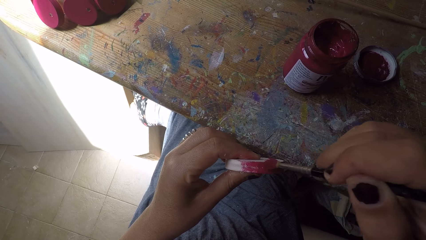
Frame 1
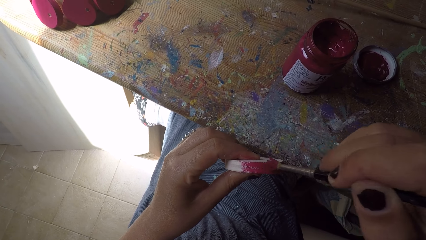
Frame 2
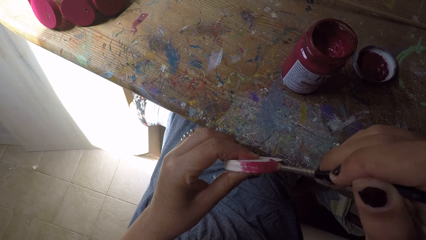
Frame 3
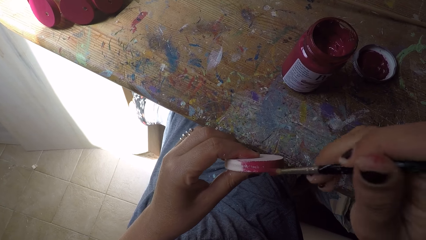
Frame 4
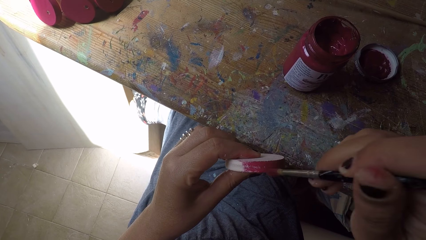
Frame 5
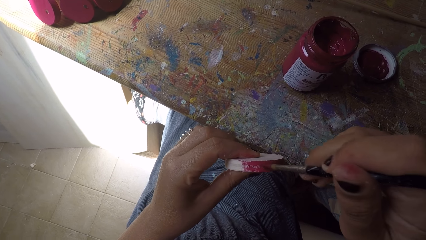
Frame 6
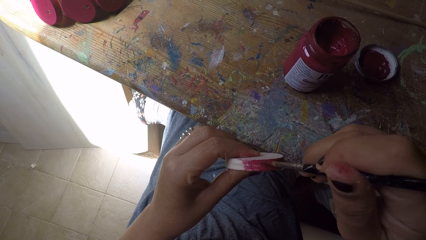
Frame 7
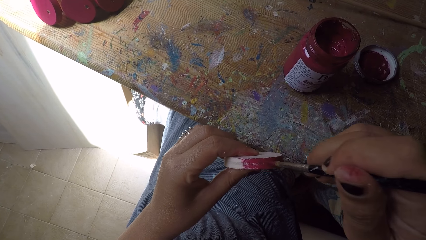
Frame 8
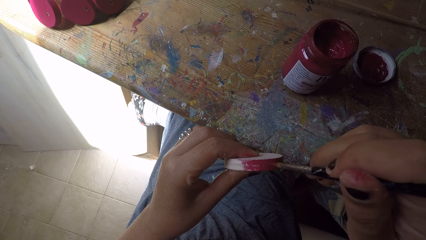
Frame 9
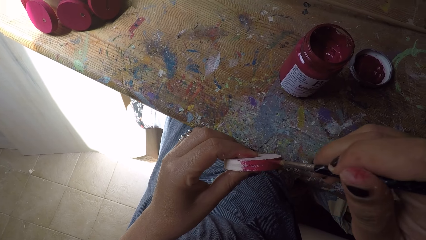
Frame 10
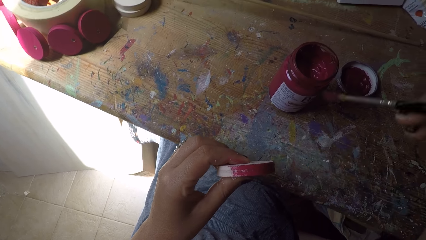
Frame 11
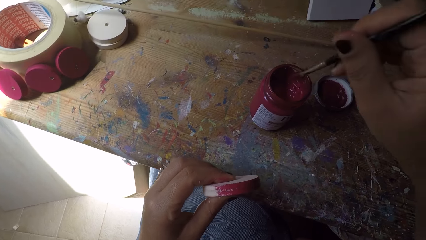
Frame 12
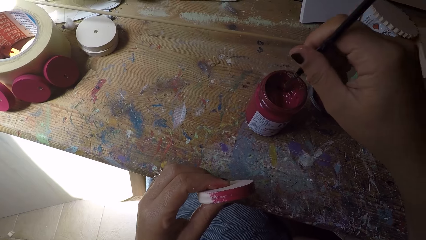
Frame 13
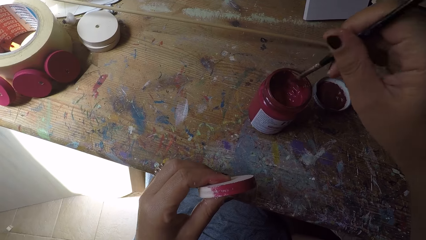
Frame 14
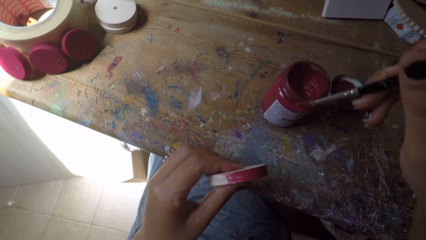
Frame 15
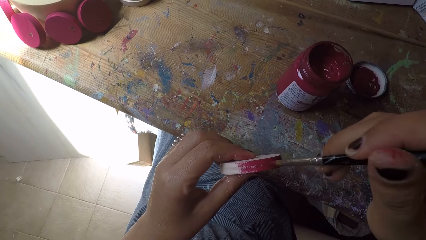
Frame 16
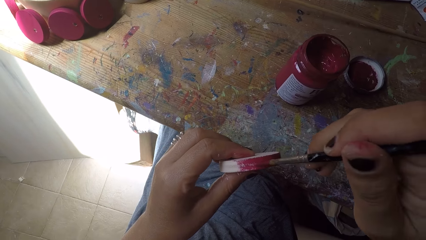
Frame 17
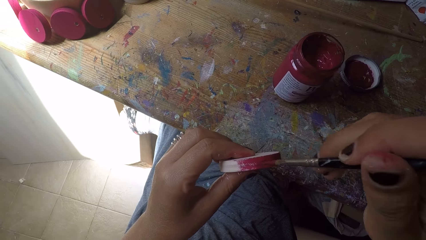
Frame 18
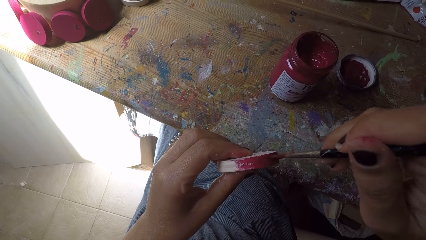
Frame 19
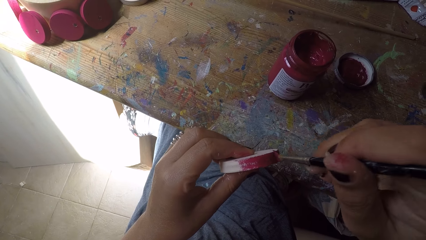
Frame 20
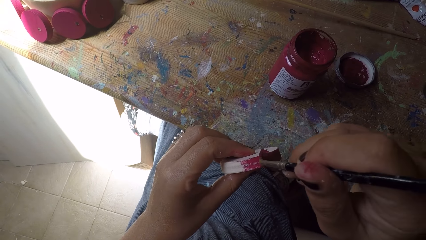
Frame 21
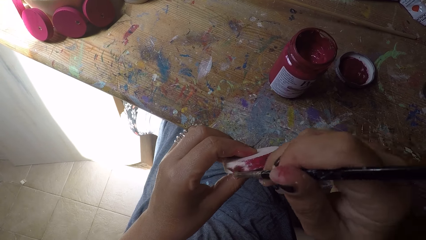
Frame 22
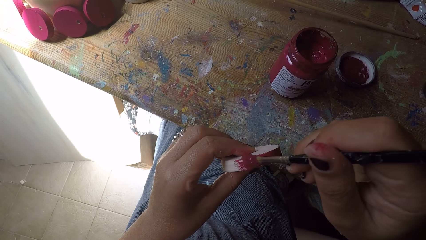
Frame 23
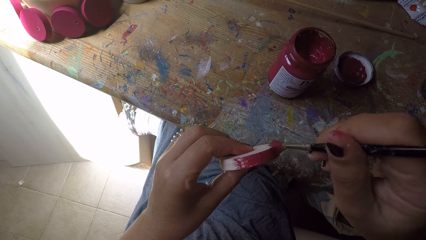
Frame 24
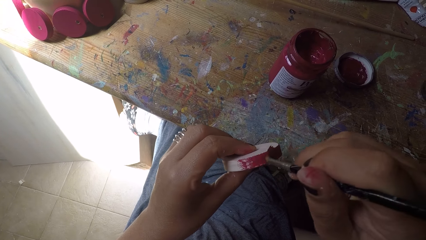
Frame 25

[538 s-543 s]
The camera wearer scoops paint from the paint can with the paint brush in her right hand. She paints the wood ornament with the paint brush in her right hand.

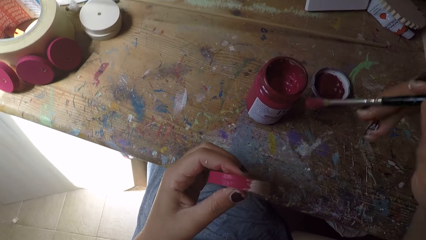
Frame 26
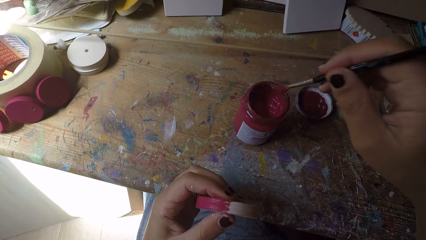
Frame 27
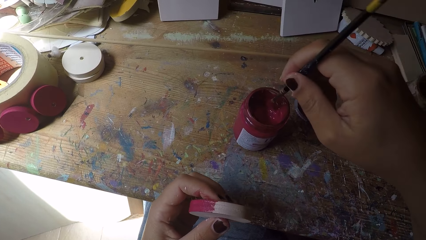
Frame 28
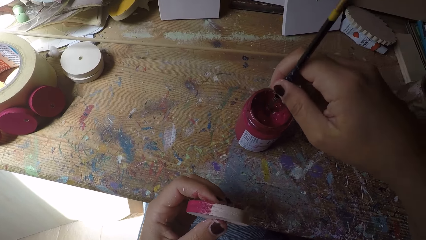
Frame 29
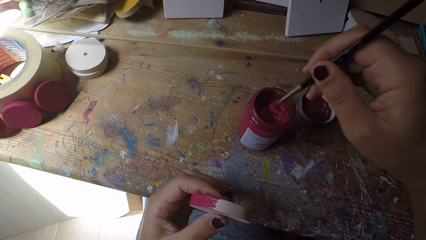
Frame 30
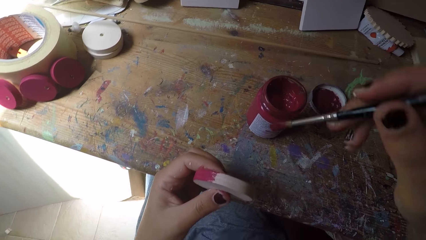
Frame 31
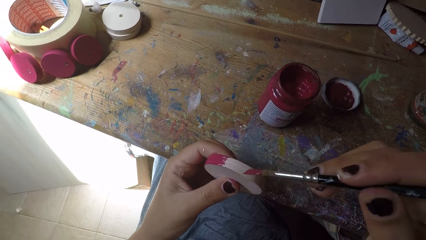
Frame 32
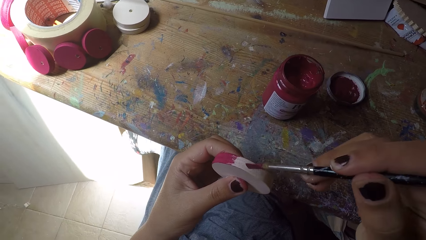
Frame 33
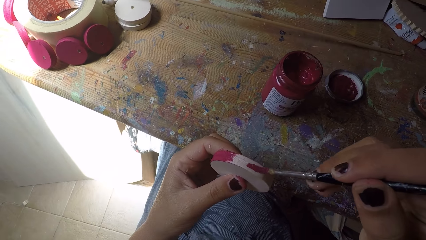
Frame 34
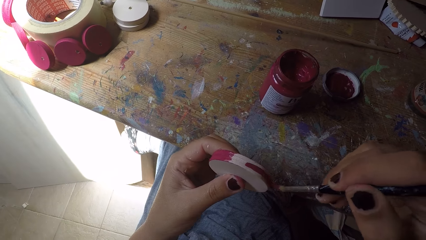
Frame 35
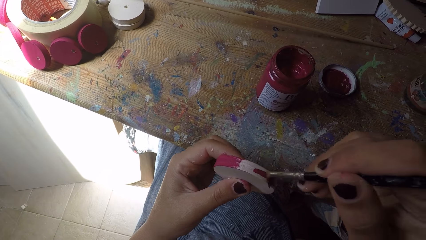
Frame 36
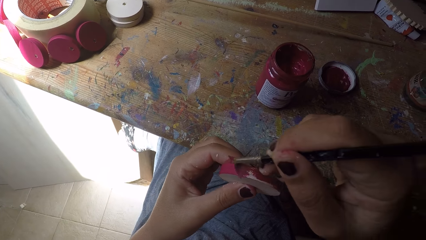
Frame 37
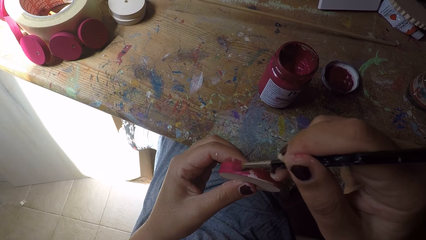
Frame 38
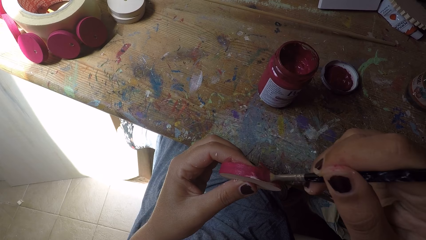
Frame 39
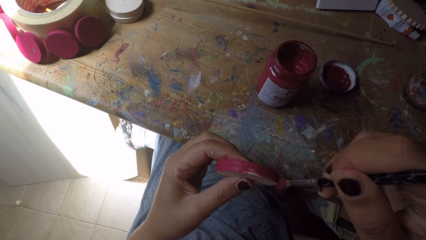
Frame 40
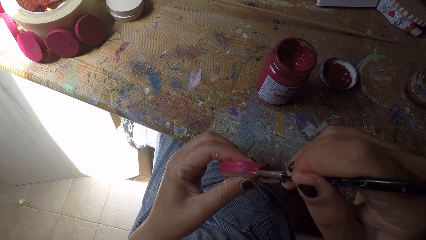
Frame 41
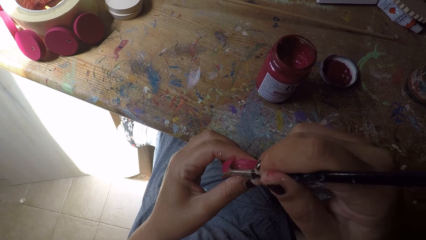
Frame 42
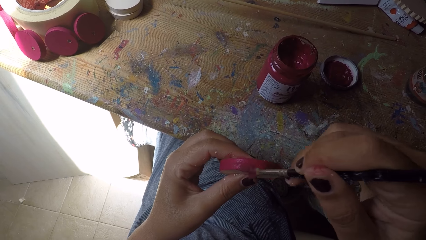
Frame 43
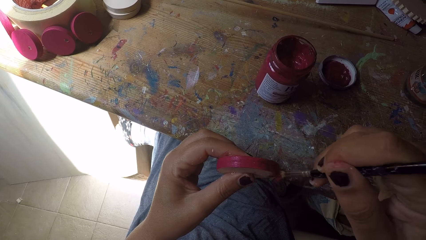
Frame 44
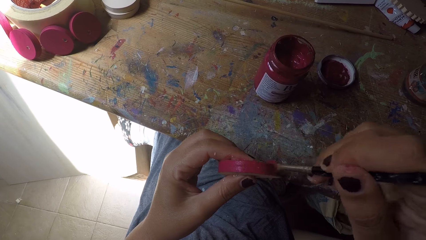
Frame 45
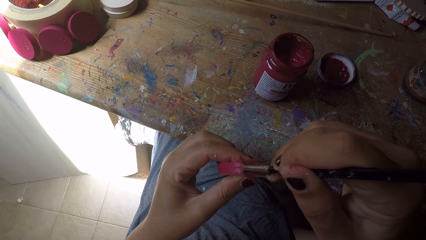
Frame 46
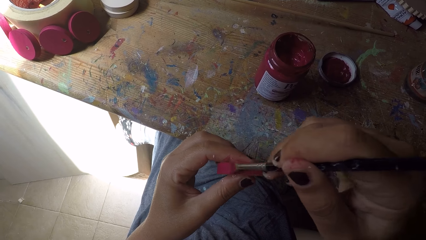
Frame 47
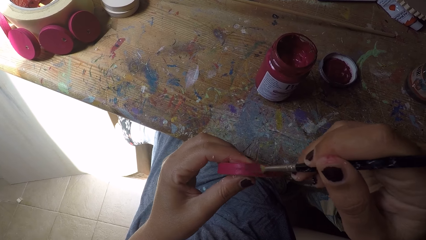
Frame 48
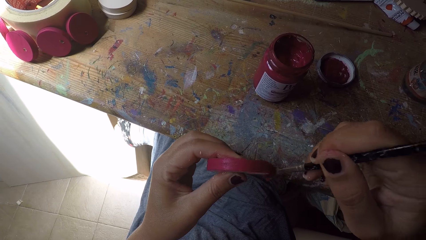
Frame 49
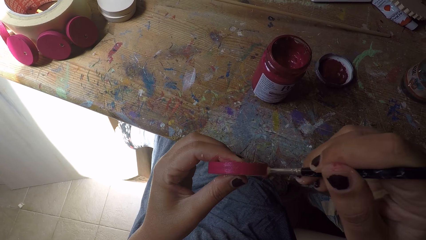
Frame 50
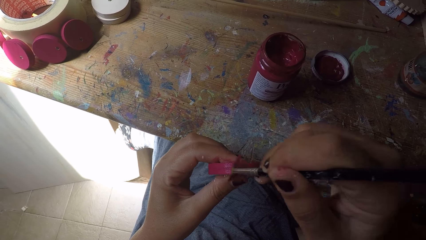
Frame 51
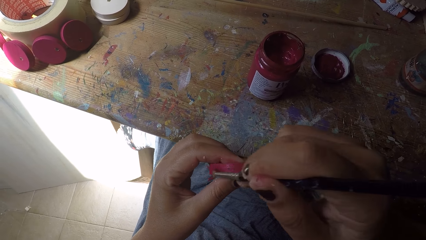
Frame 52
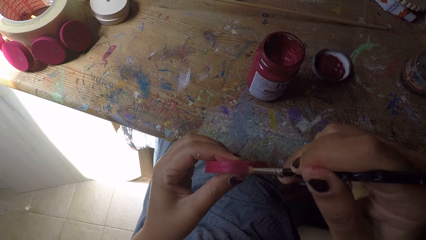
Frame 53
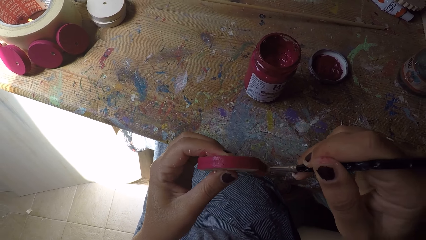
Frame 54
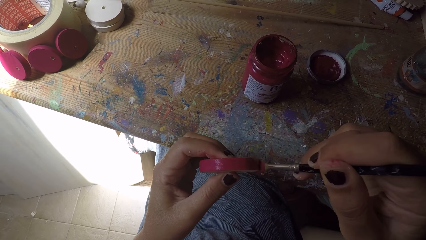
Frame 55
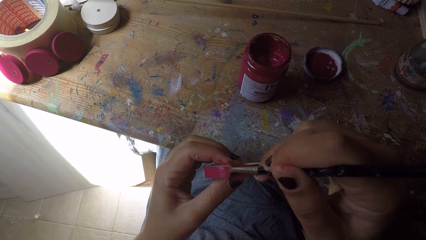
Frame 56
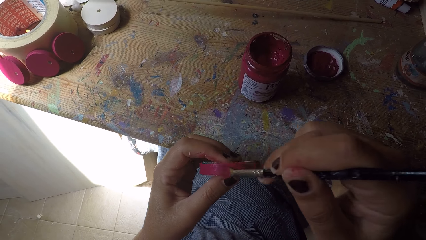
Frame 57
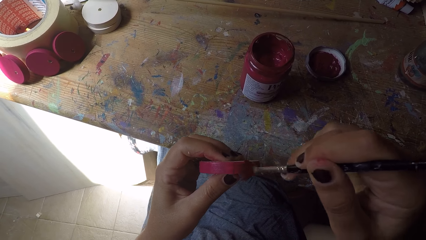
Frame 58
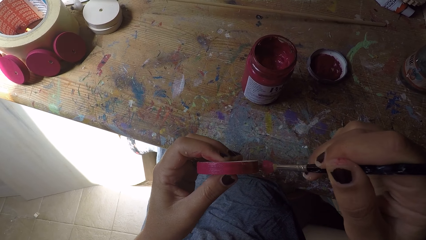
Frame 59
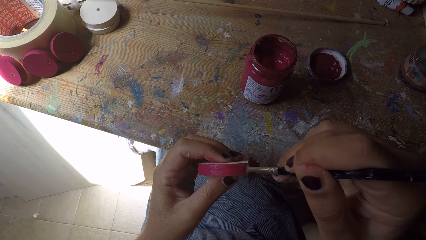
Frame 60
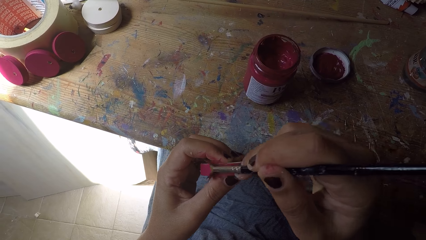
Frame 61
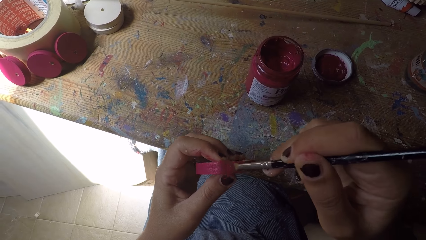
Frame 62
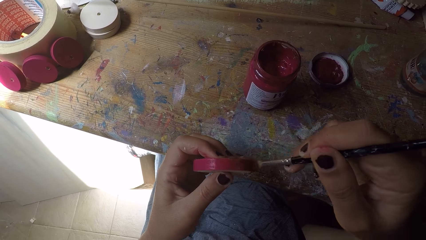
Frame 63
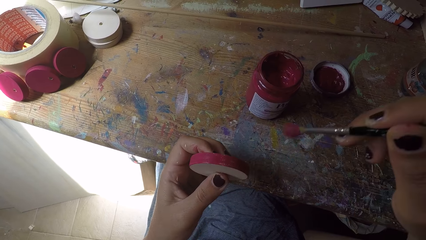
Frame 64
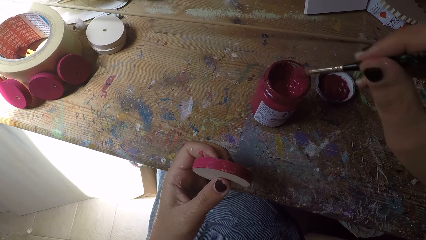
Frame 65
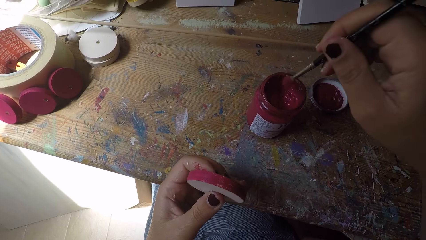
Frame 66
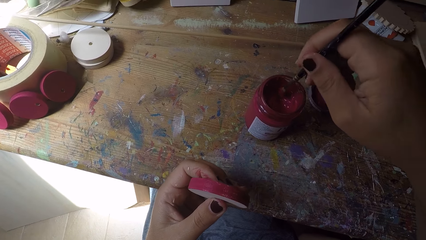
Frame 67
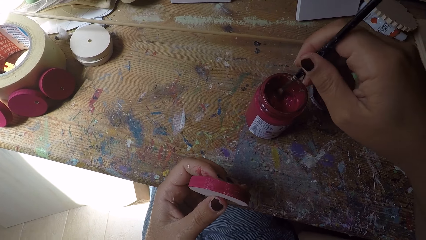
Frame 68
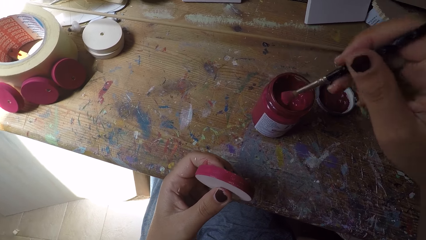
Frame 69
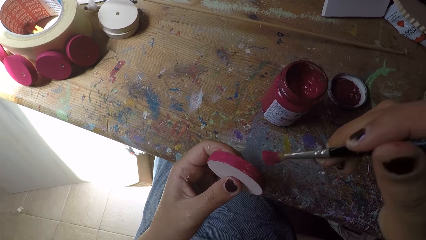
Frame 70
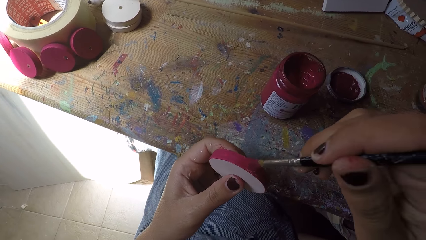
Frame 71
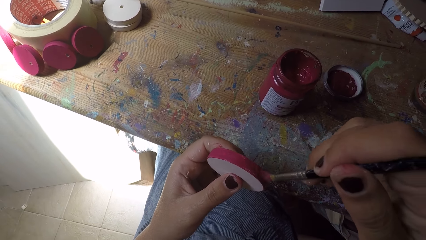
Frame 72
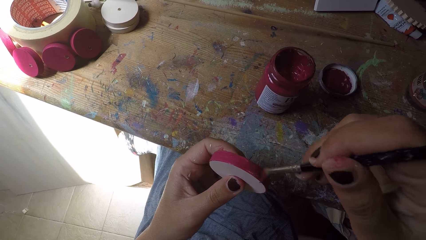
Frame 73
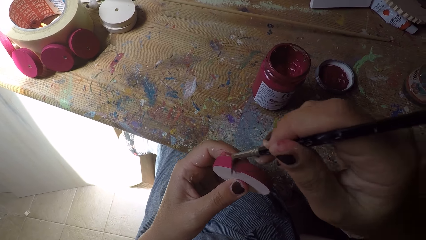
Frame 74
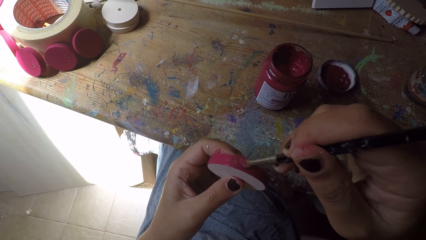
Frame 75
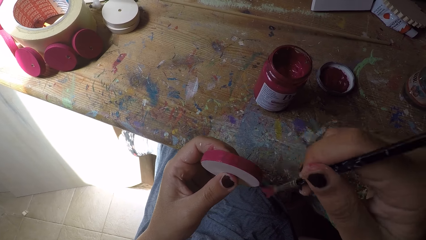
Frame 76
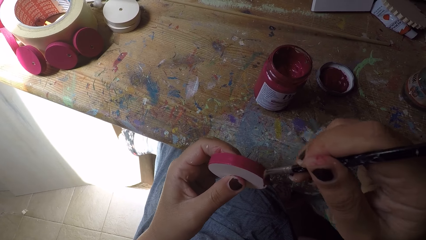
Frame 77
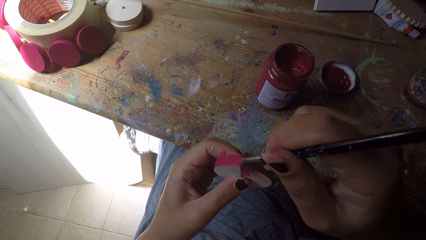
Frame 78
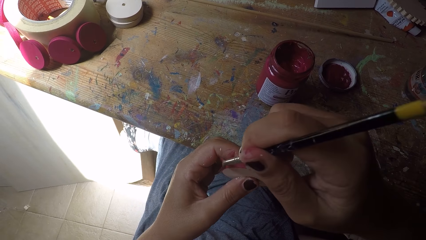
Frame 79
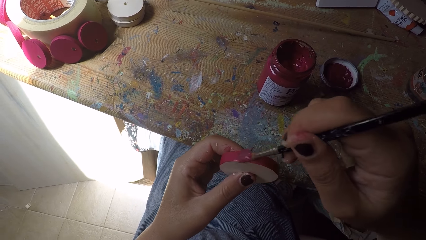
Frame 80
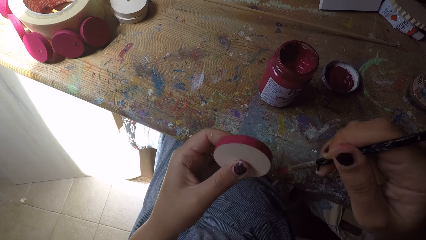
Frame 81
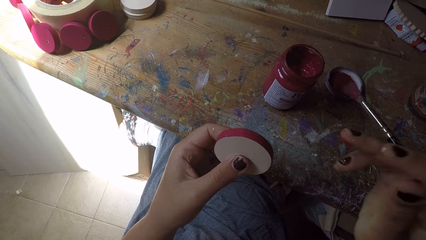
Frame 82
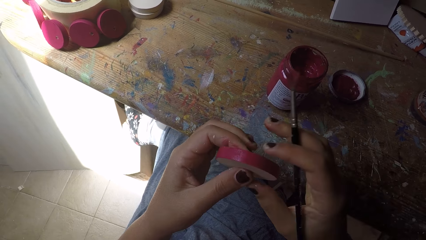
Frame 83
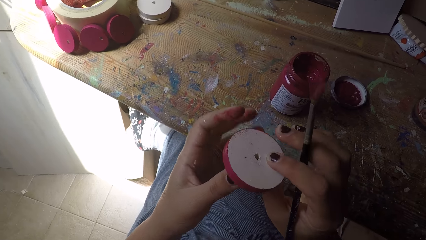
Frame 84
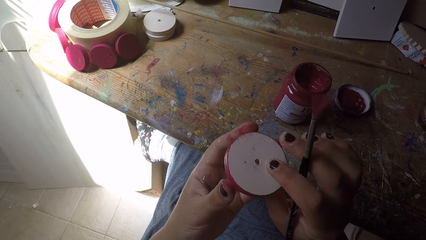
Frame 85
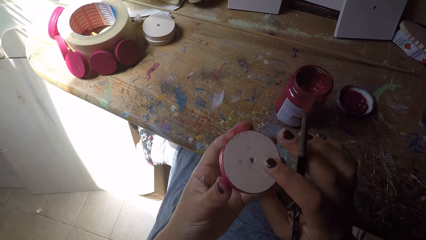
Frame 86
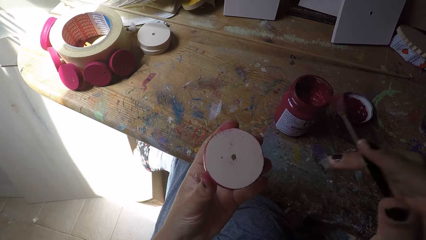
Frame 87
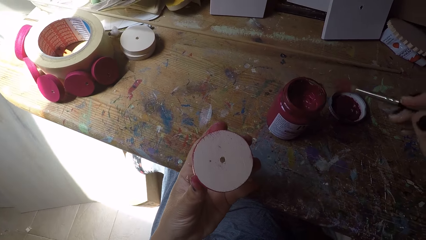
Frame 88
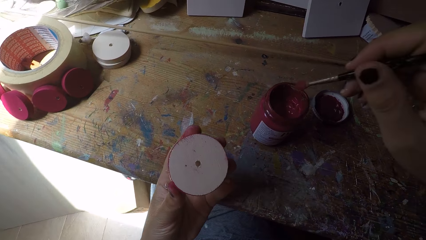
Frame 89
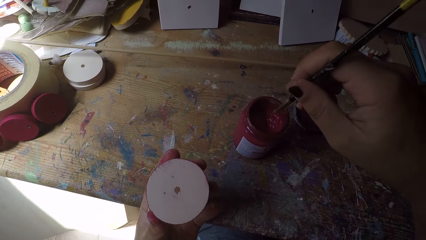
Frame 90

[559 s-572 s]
The camera wearer scoops paint from the paint can with the paint brush in her right hand. She paints the wood ornament with the paint brush in her right hand. She scoops paint from the paint can with the paint brush in her right hand. She paints the wood ornament with the paint brush in her right hand. She turns over the wood ornament with both hands. She scoops paint from the paint can with the paint brush in her right hand.
